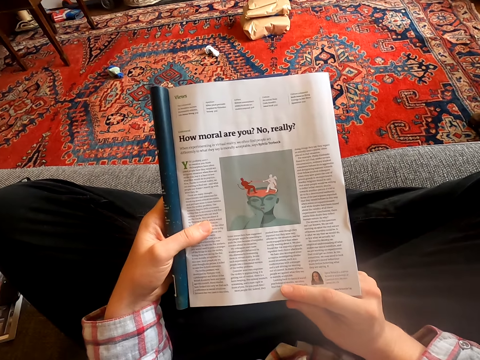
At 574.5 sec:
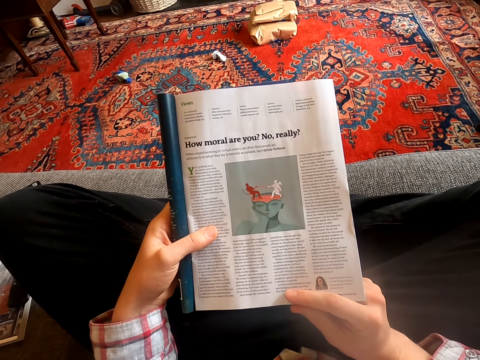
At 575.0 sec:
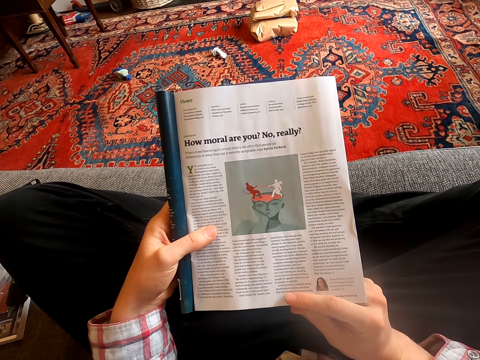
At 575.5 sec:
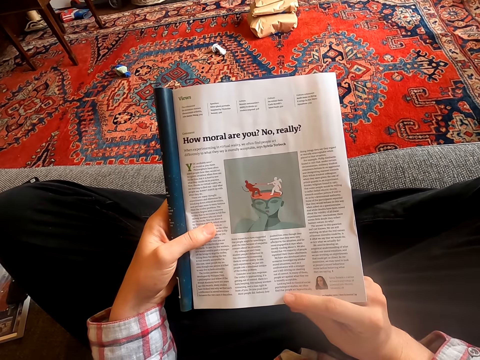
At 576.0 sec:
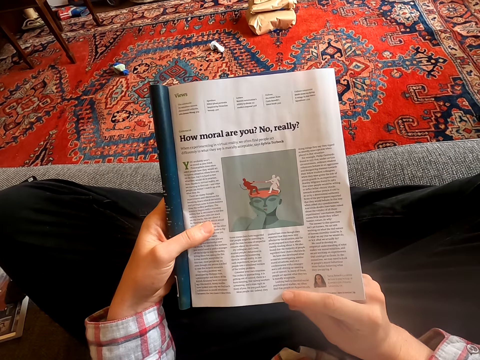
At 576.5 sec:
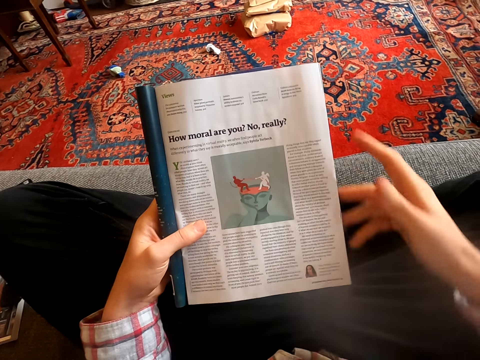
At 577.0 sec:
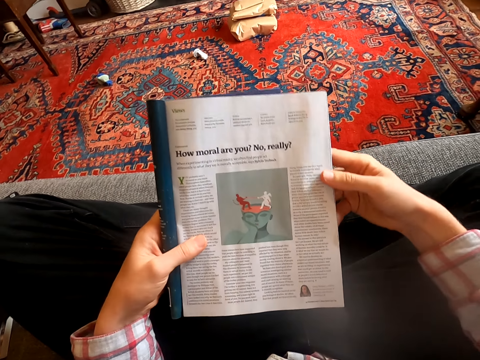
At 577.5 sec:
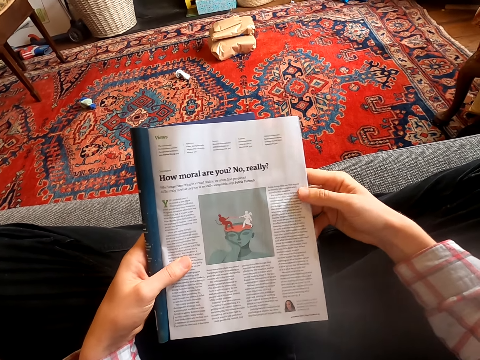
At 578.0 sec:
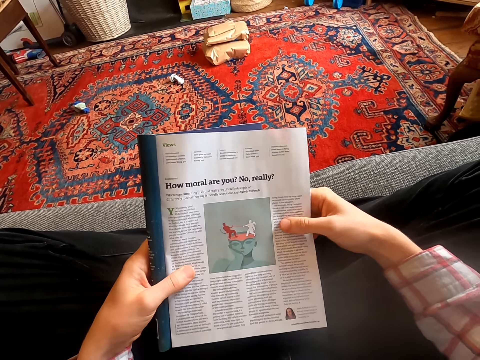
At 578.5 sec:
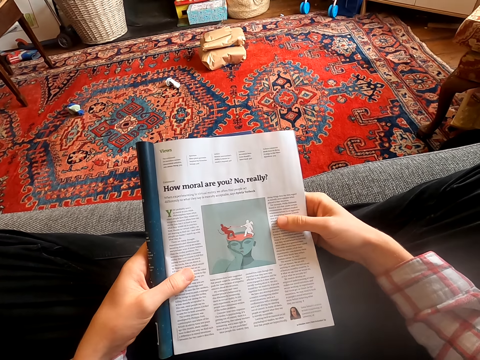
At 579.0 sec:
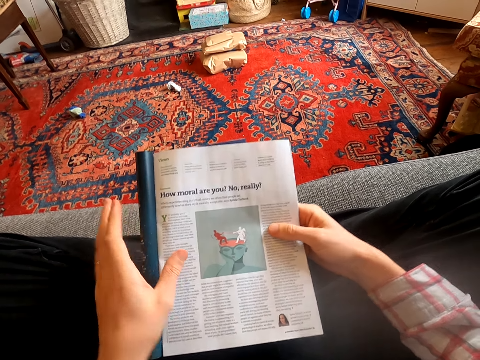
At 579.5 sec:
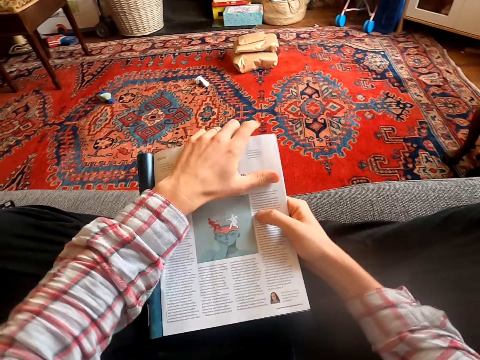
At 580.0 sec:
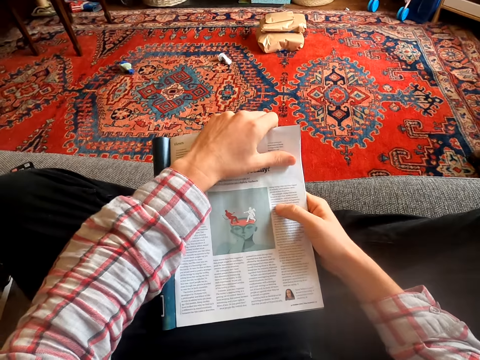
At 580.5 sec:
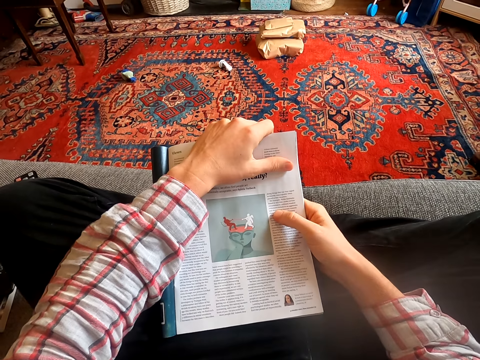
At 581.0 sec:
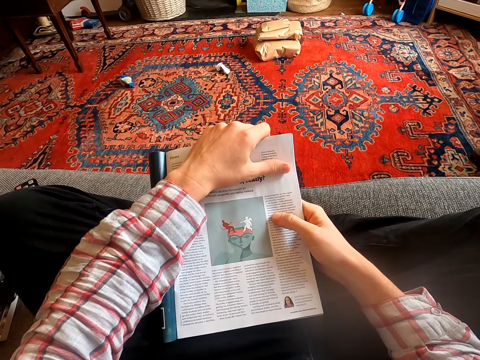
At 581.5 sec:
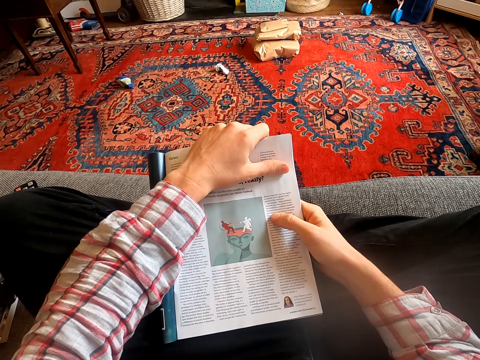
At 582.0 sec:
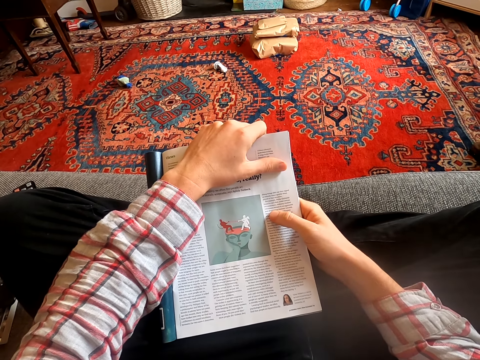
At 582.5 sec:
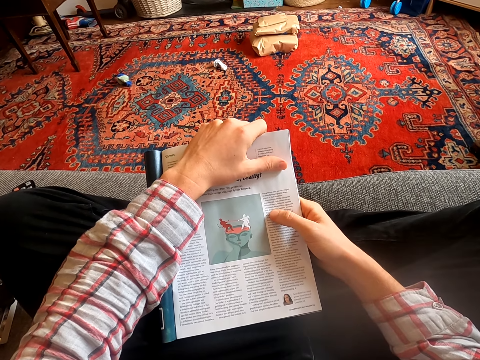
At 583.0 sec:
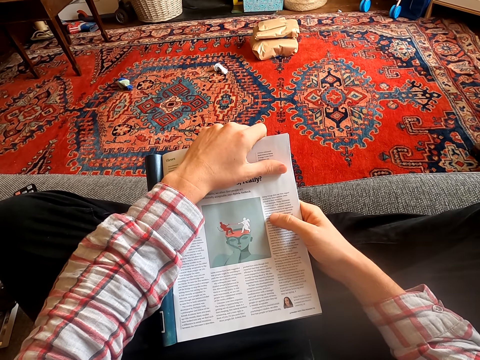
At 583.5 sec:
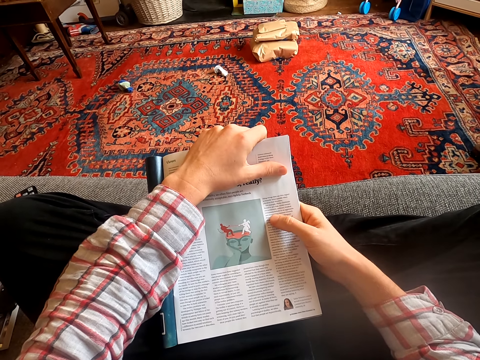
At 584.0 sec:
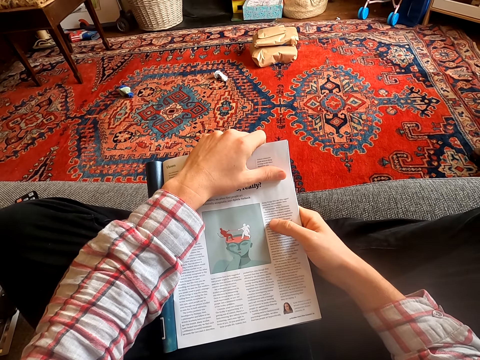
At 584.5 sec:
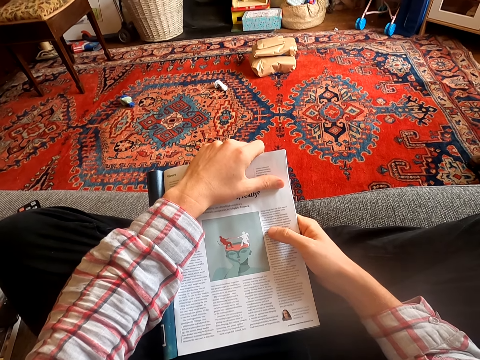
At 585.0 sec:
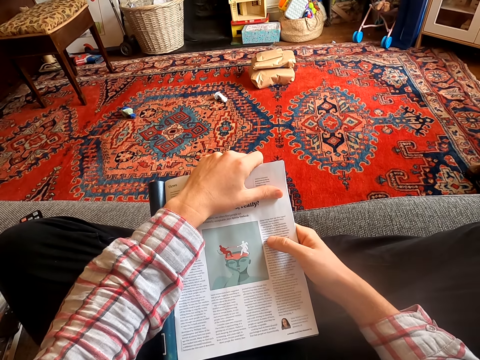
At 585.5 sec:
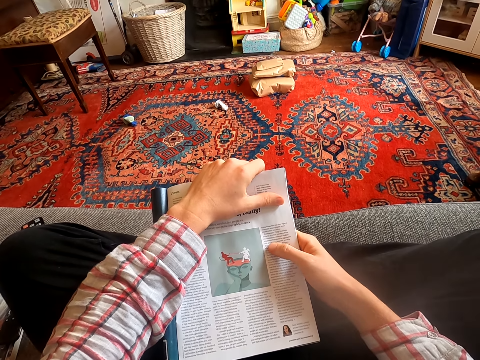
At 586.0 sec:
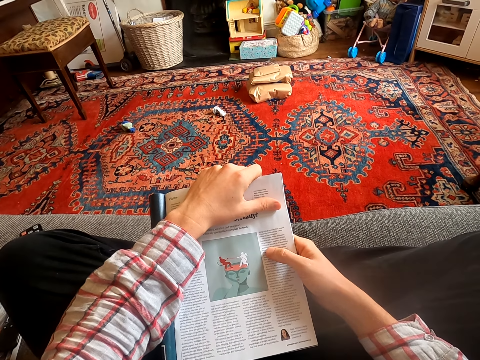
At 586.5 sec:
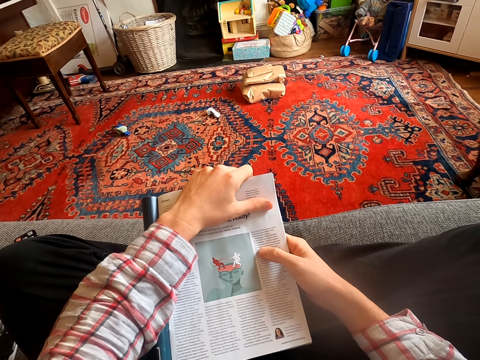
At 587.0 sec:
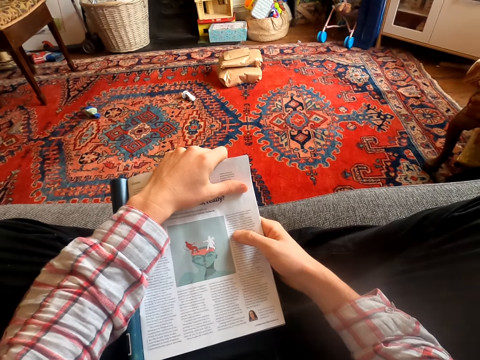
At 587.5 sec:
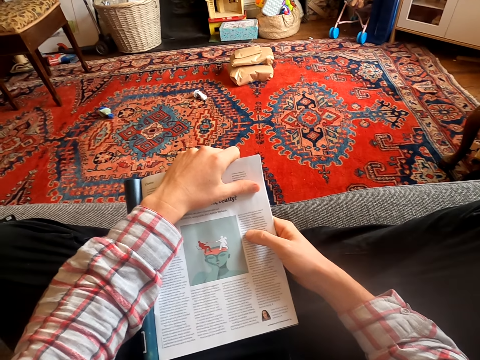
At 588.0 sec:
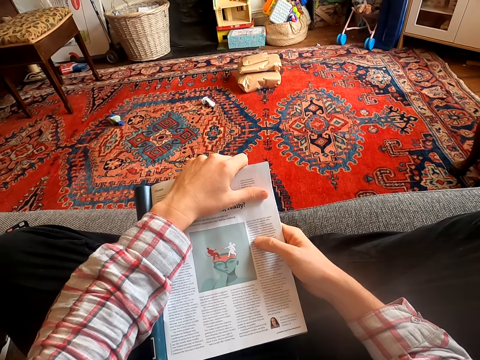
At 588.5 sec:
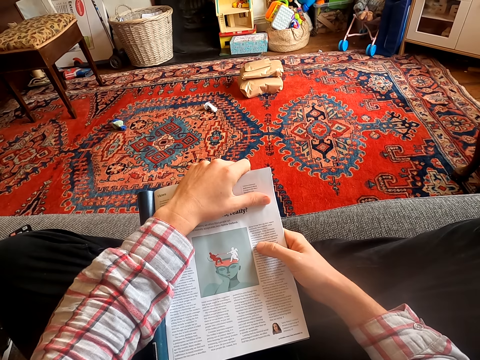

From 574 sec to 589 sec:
The camera wearer moves the hand. They touch the magazine. They hold the book on the top. They read the magazine.

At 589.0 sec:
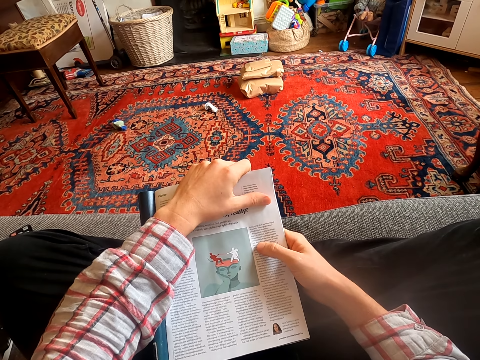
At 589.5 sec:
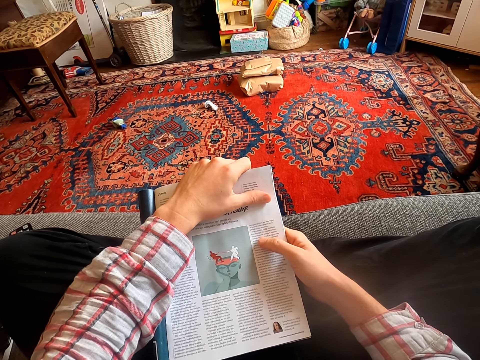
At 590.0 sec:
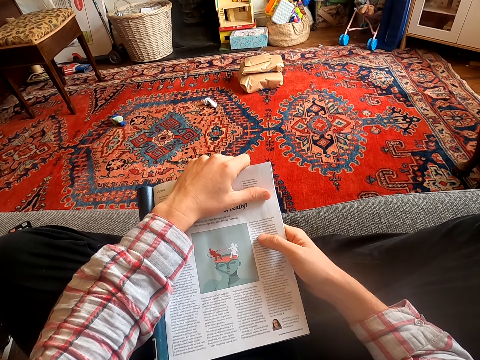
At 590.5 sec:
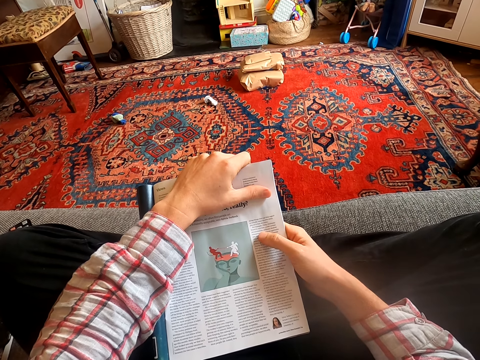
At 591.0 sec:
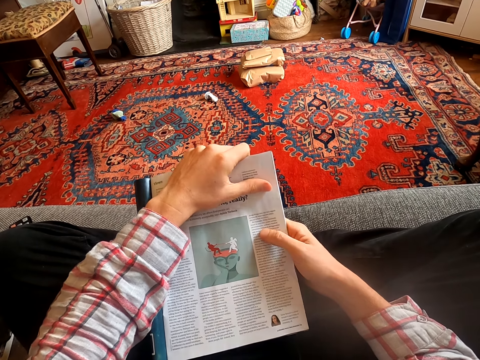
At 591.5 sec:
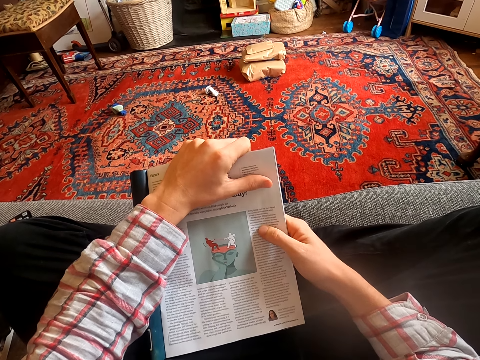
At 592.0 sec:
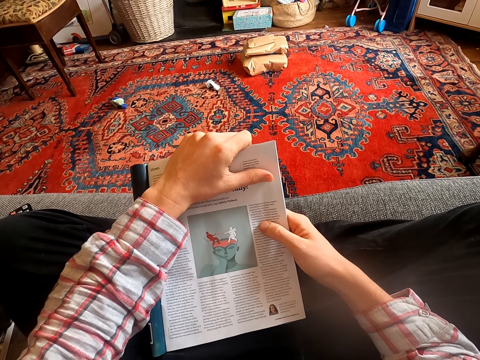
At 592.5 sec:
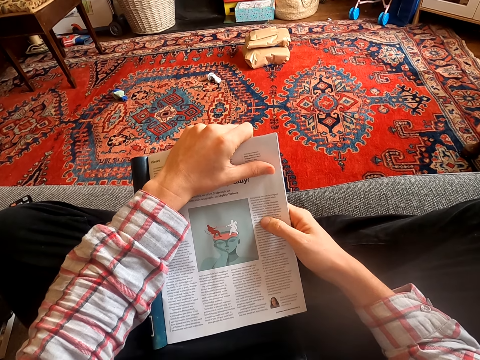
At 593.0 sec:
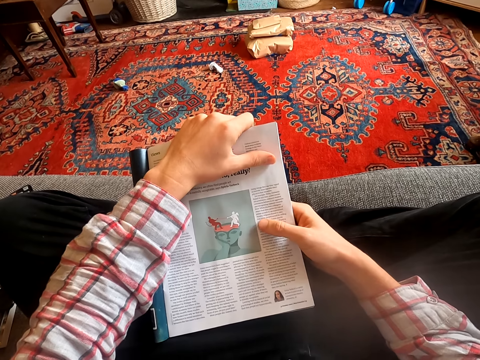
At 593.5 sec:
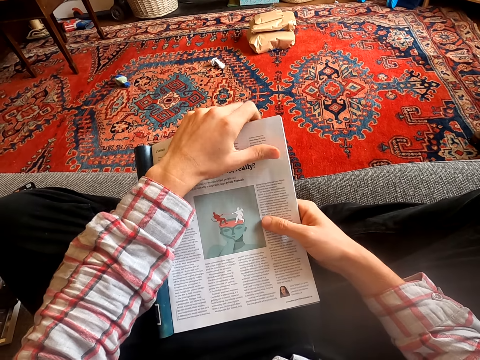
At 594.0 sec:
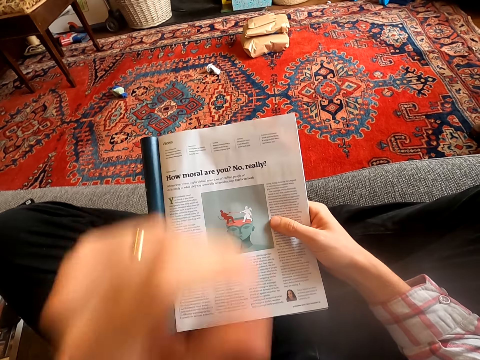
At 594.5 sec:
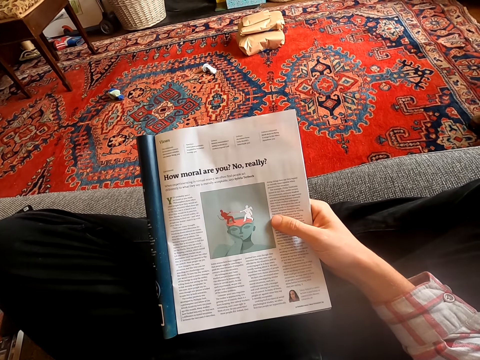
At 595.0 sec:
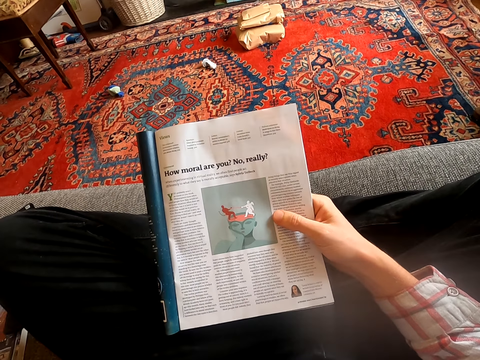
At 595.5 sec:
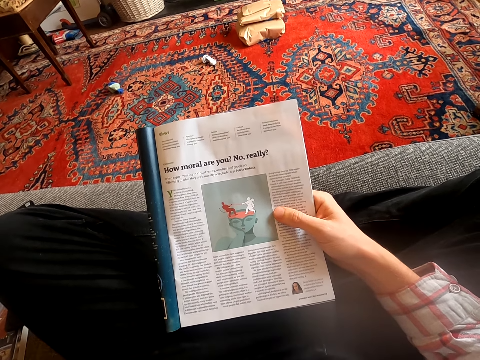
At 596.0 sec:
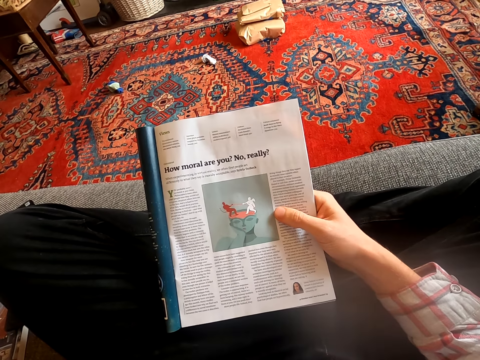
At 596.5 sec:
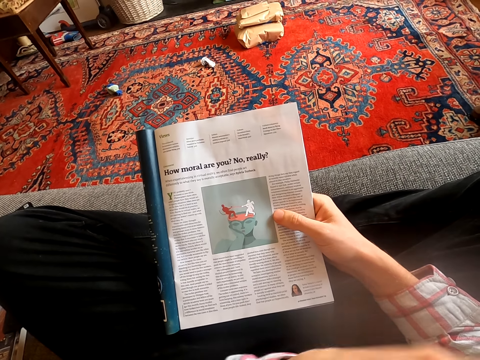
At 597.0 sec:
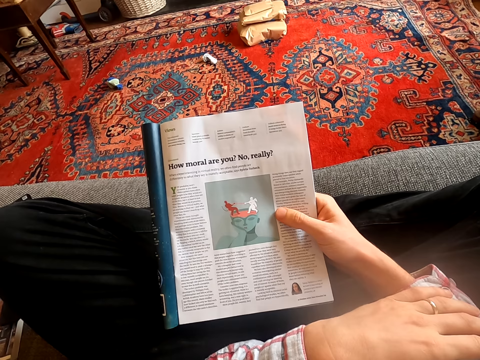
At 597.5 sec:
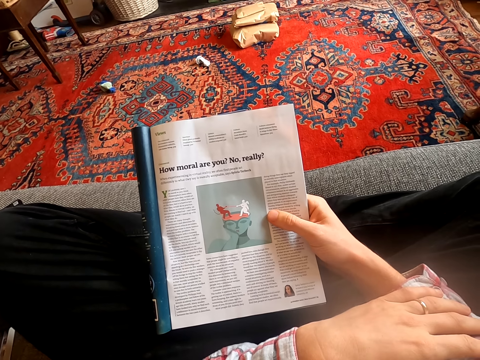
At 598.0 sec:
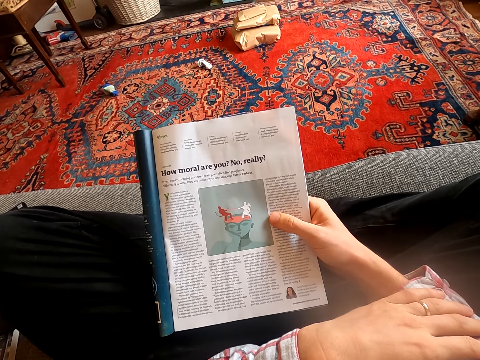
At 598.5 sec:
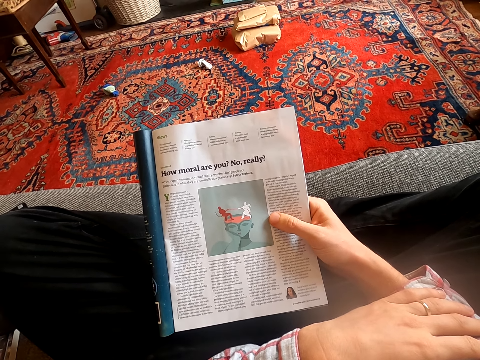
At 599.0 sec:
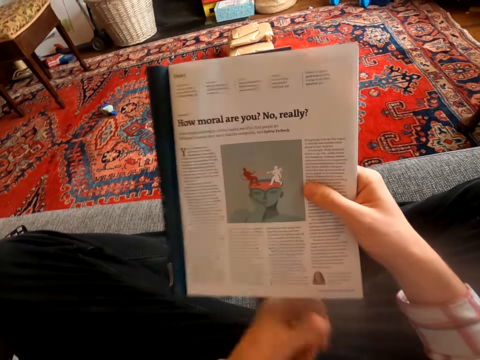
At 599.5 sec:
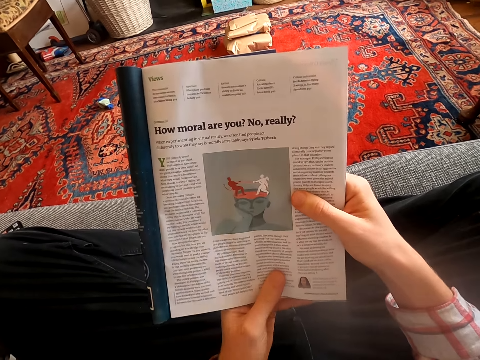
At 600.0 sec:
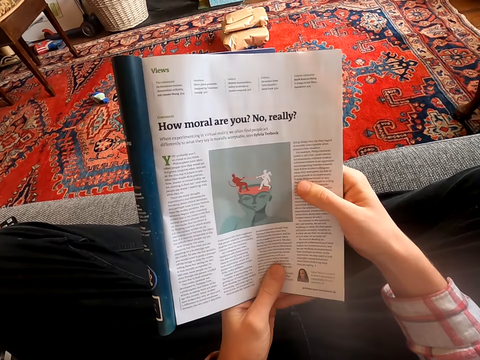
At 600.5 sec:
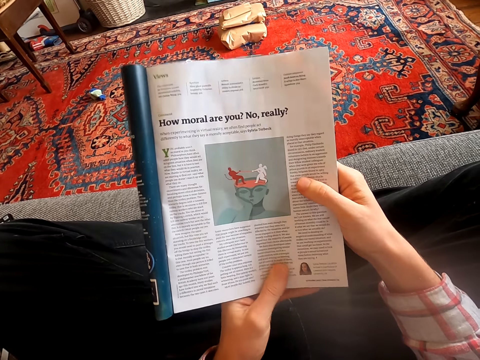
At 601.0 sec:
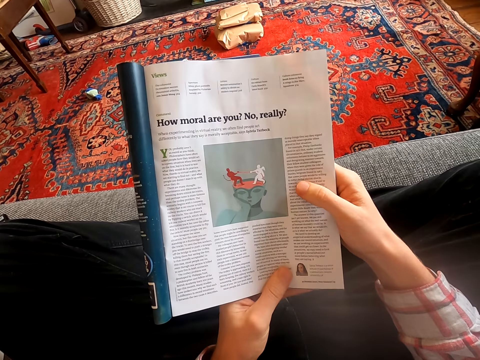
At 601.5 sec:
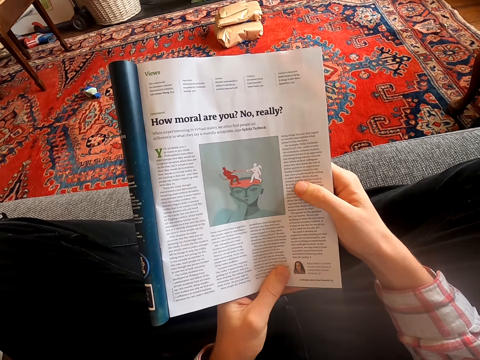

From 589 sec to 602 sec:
The camera wearer lifts the hand. He coughs. He drops the hand. He folds his hands. He touches the magazine with his right hand.
